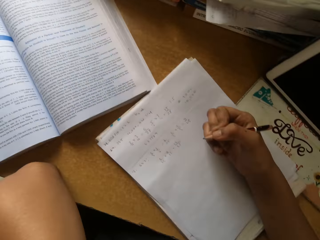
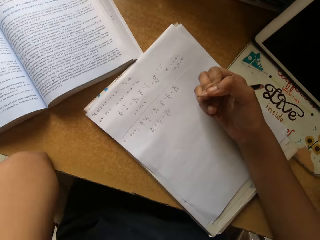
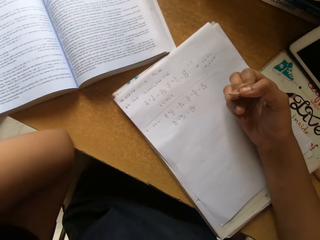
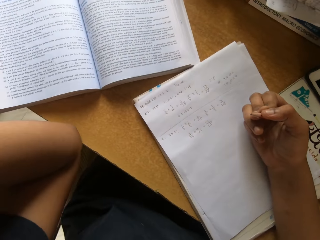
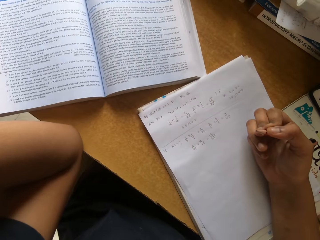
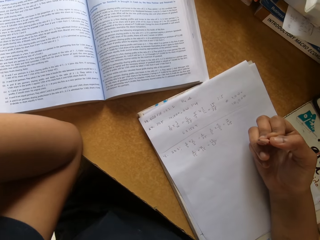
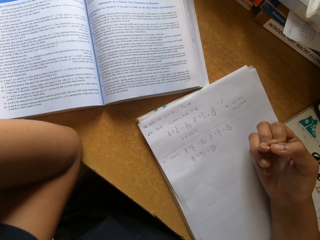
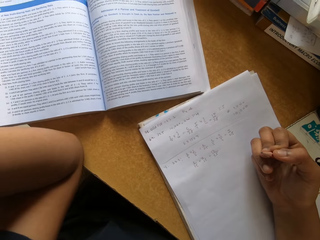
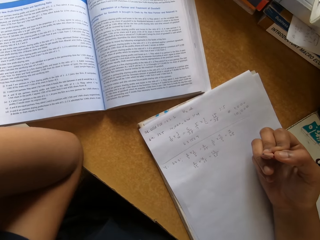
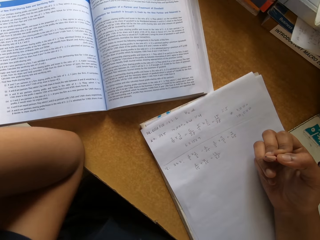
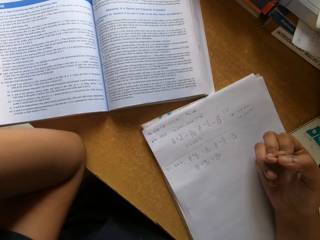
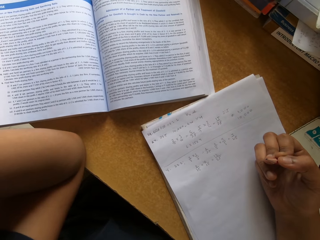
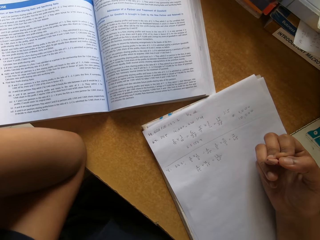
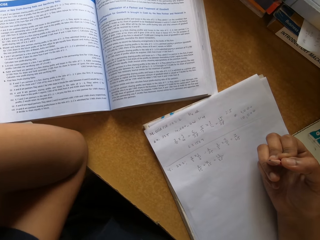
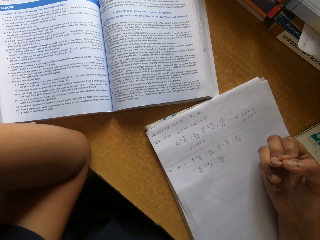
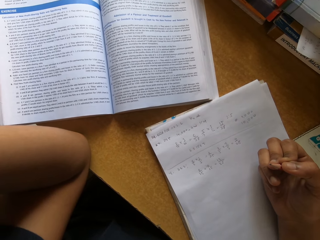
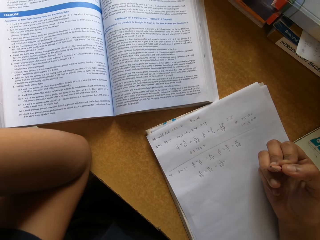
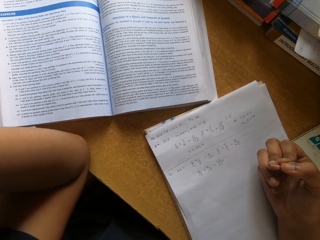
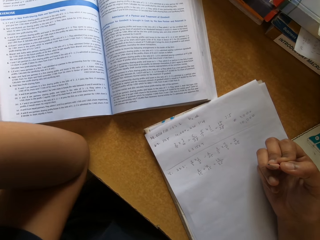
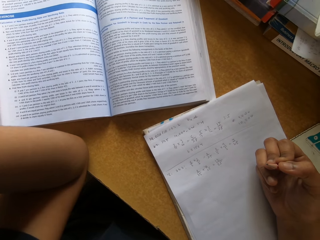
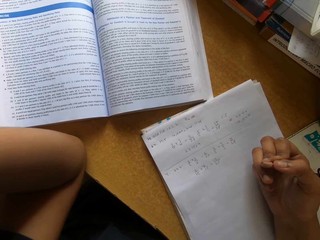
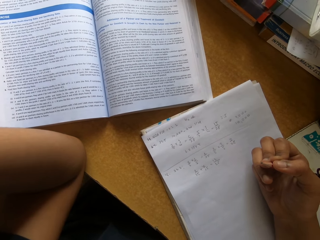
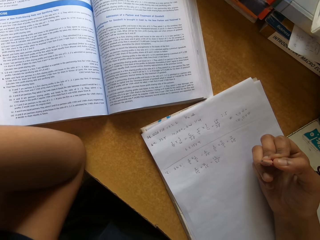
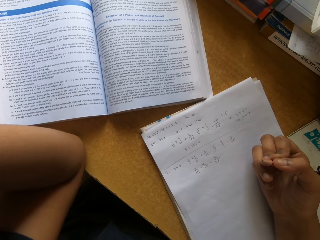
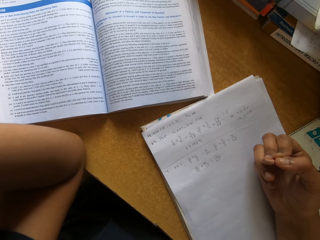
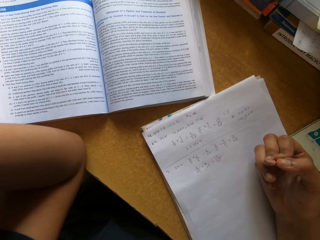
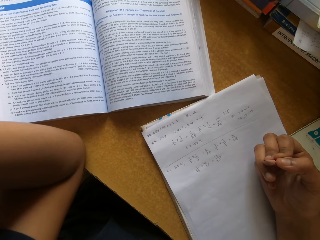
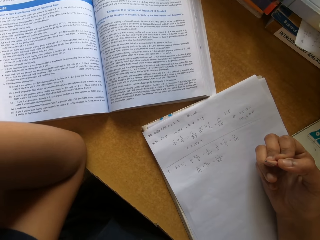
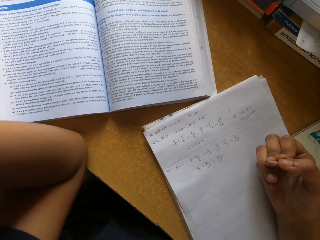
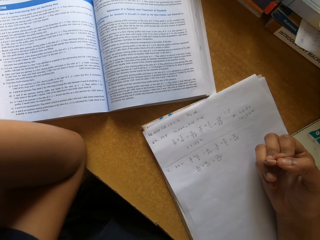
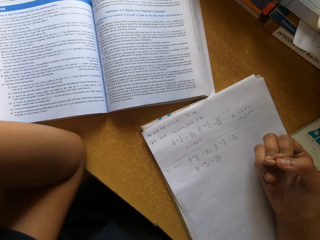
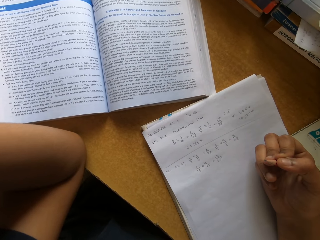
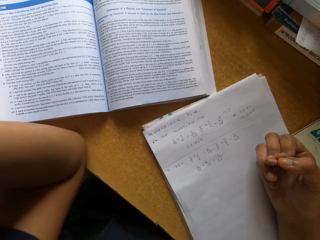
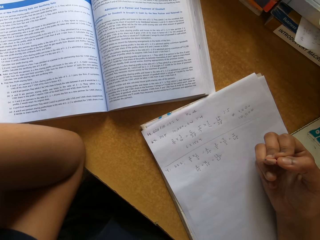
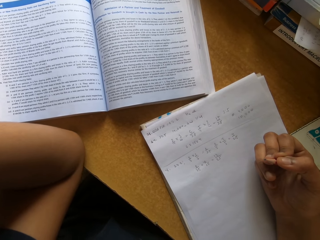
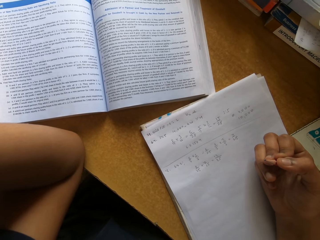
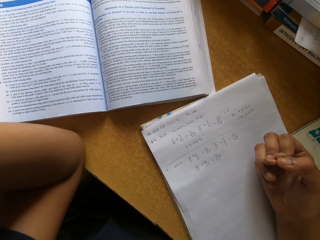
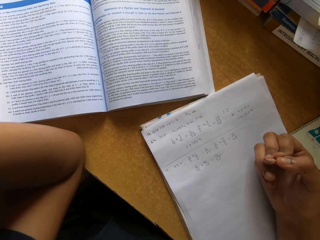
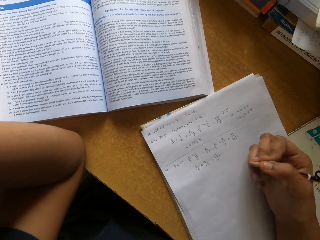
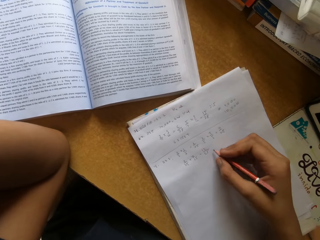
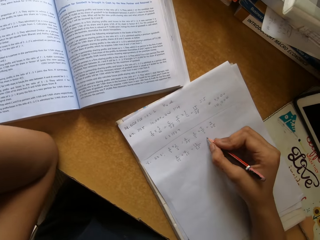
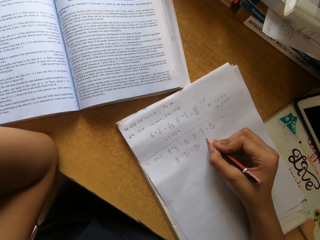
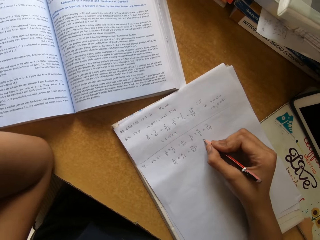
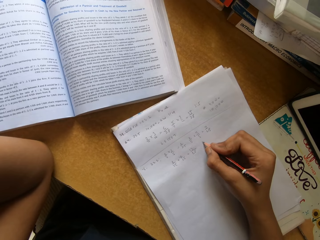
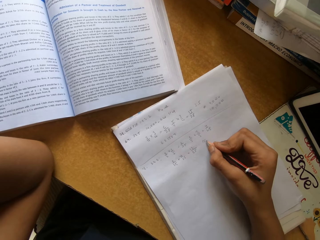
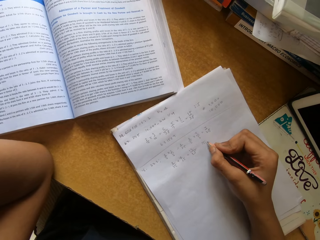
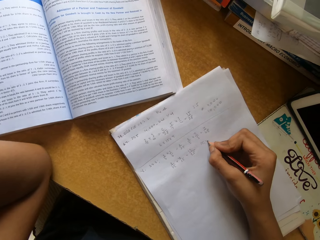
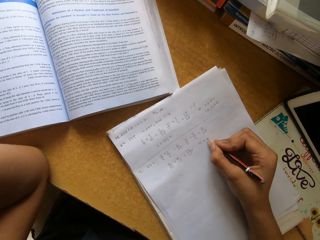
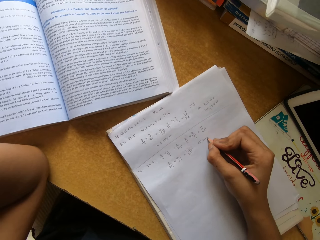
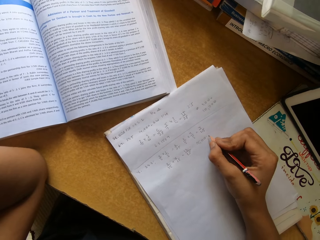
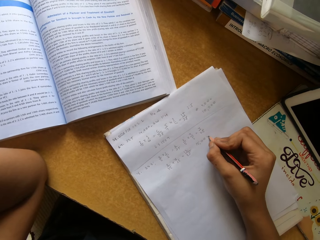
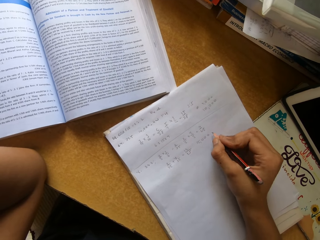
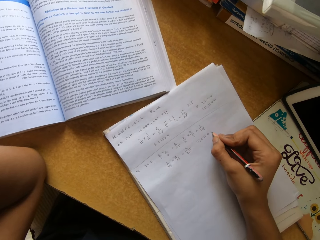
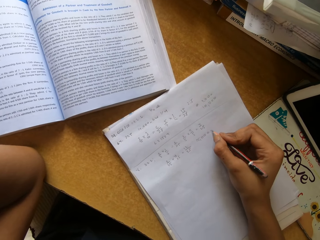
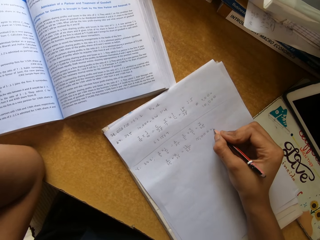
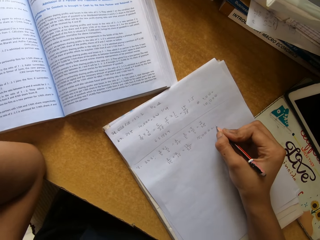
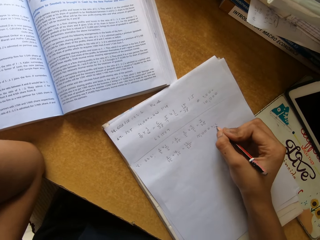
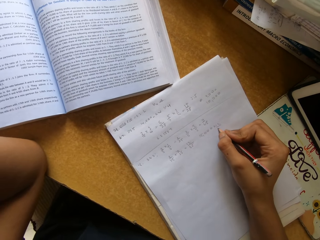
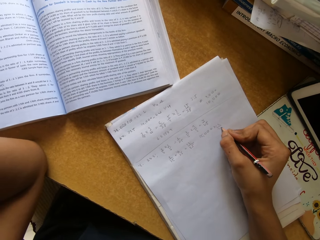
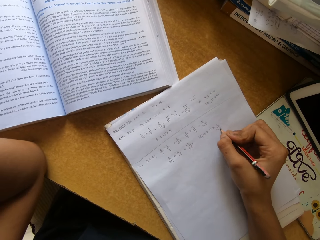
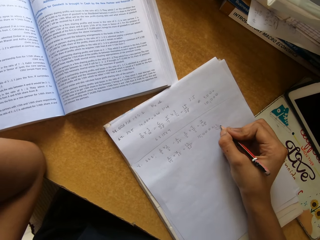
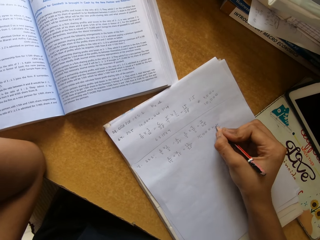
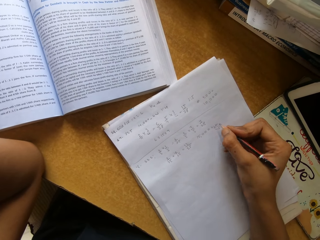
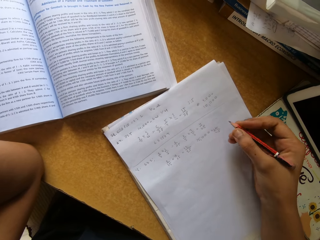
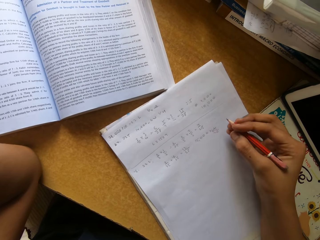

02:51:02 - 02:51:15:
The camera wearer reads a text book. They write on a paper with a pencil.

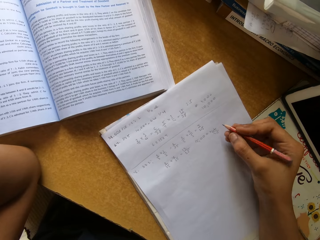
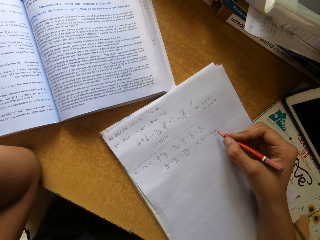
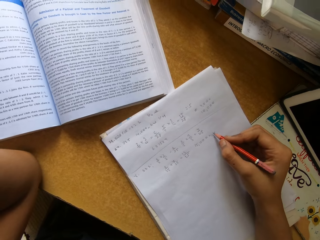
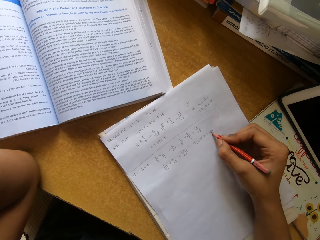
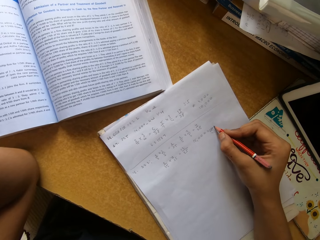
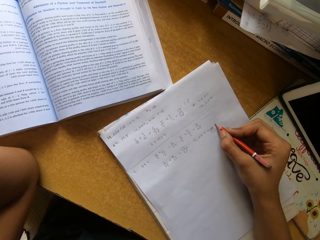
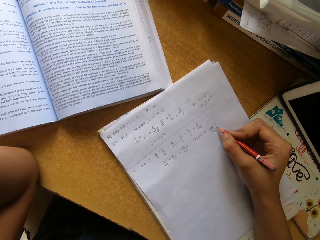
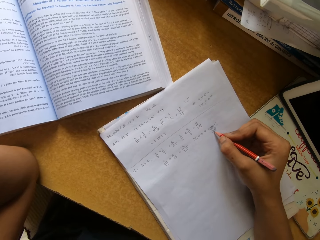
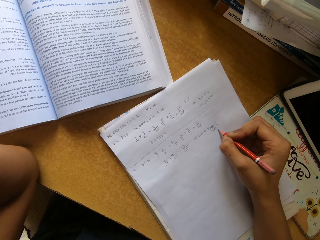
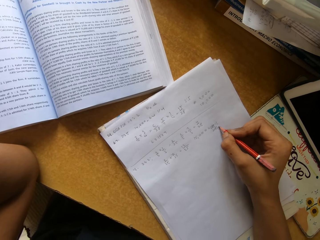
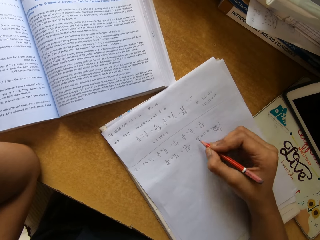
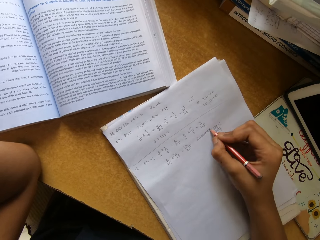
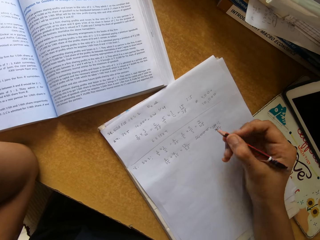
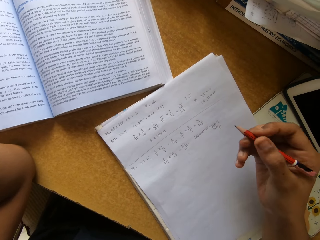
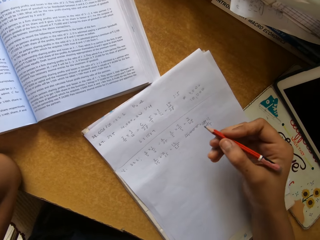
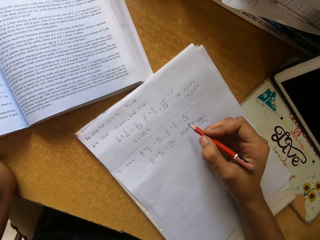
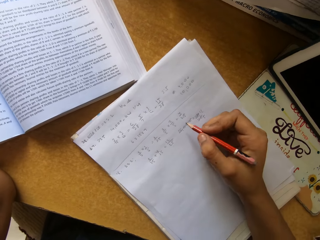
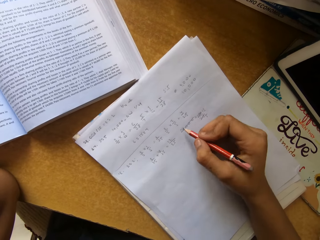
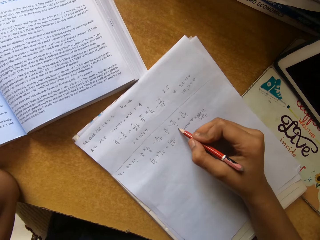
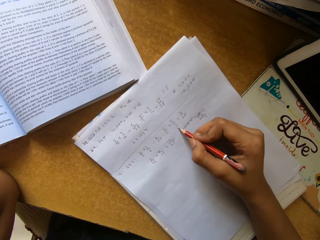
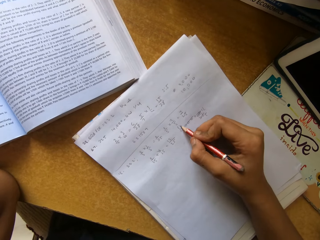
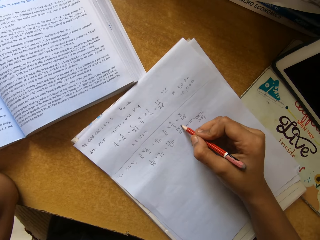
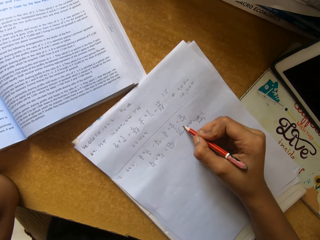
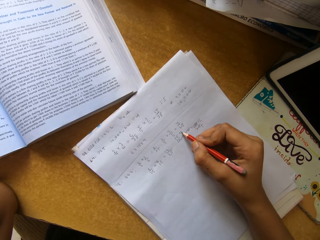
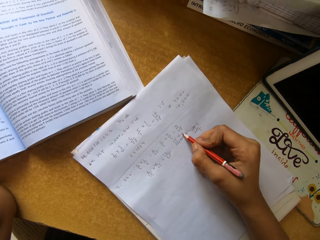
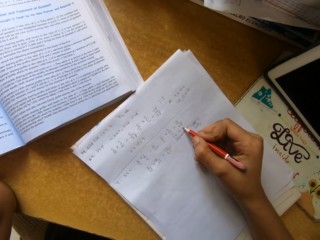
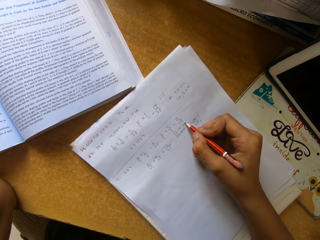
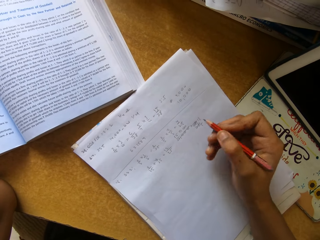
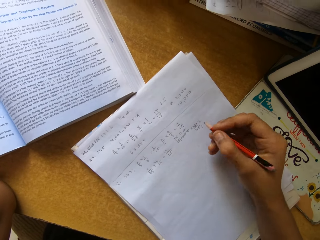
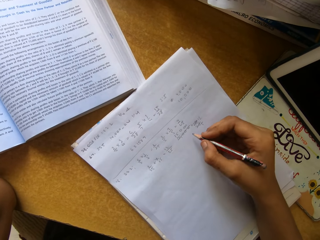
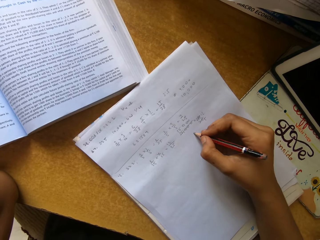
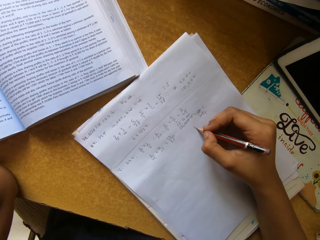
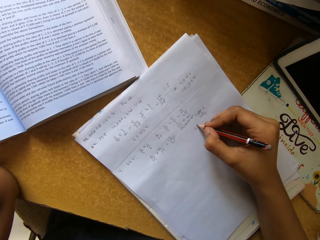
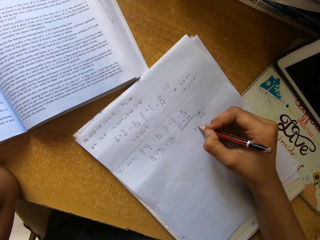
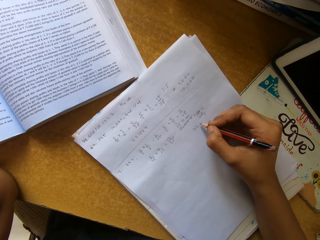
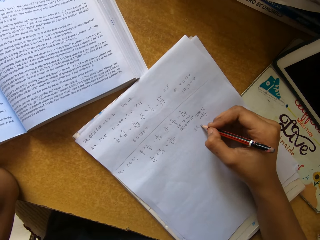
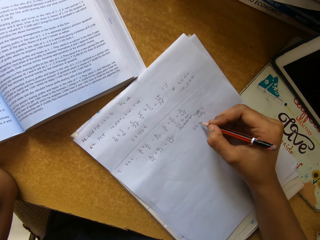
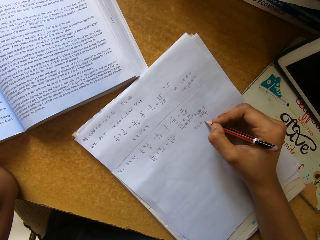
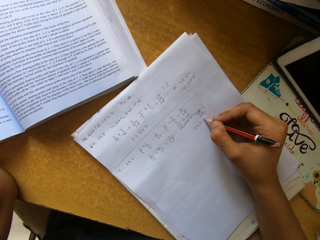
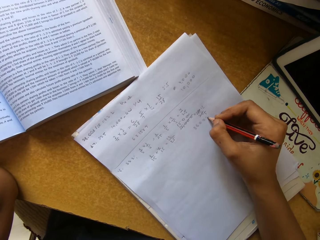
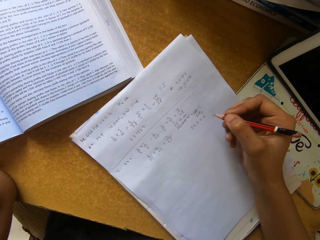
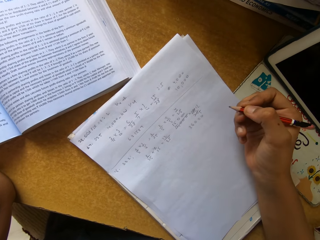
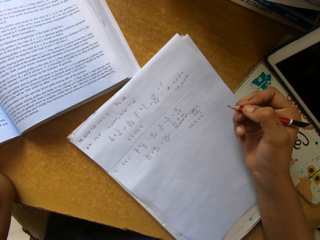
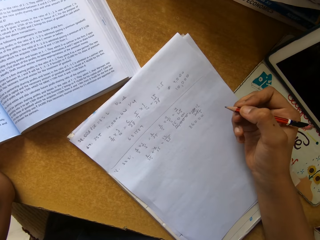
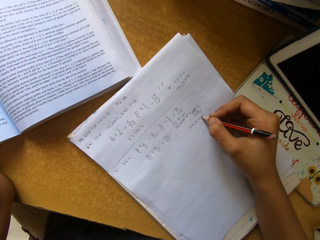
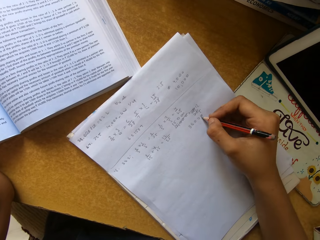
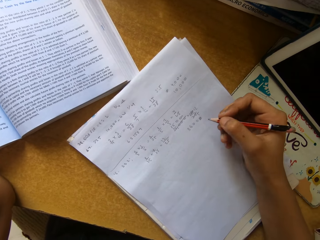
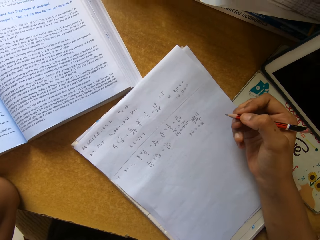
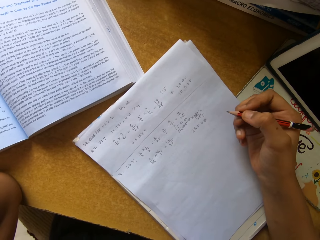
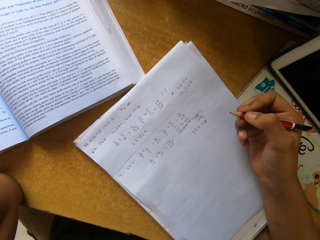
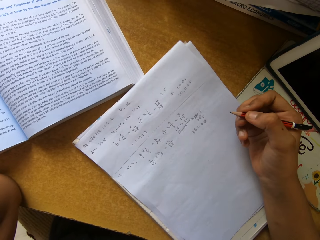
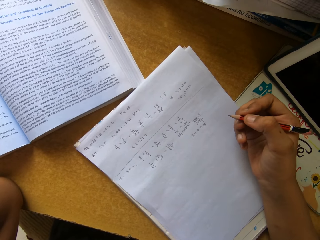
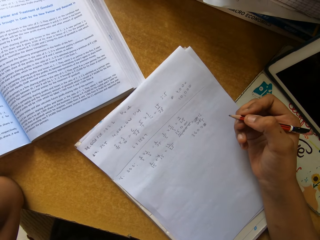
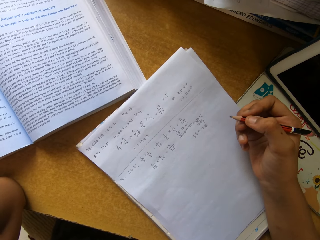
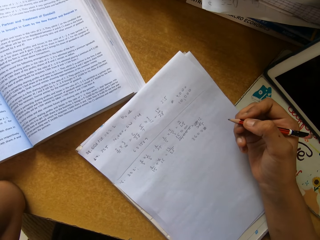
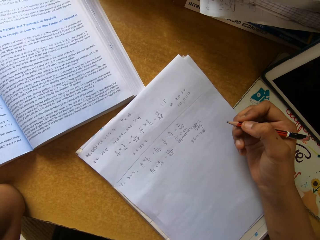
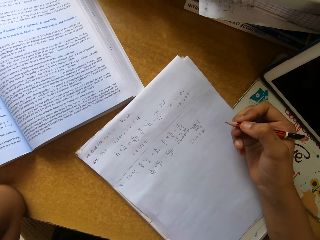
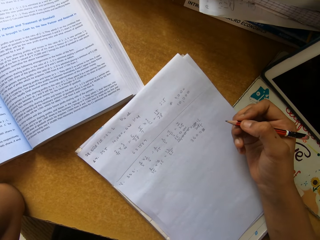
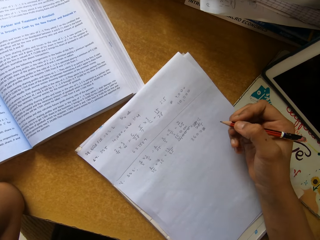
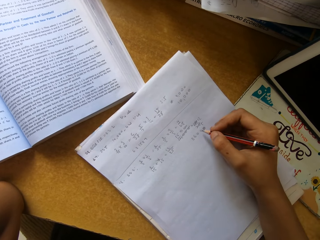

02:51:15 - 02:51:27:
The camera wearer writes on a book with a pencil. They write on the book with the pencil again. They read a text book.
